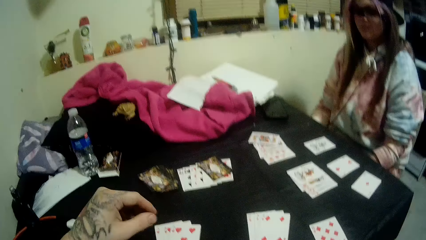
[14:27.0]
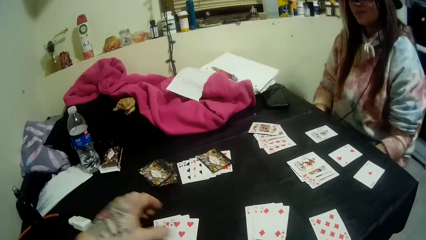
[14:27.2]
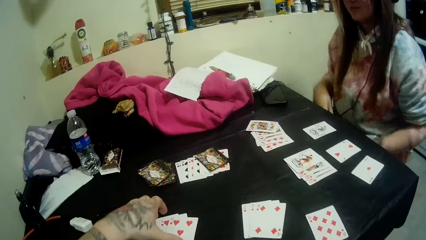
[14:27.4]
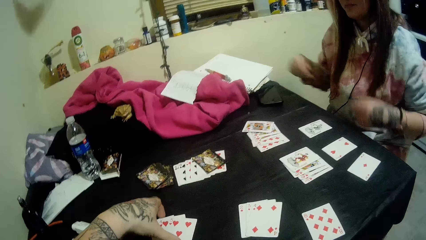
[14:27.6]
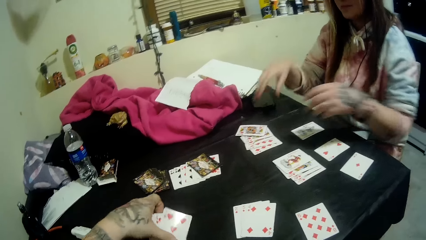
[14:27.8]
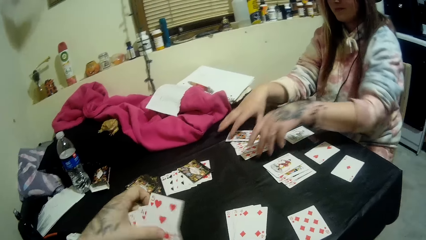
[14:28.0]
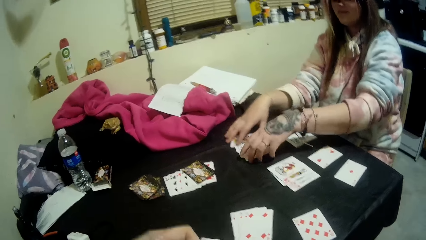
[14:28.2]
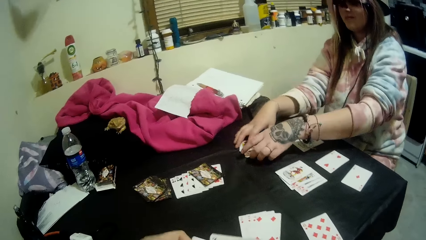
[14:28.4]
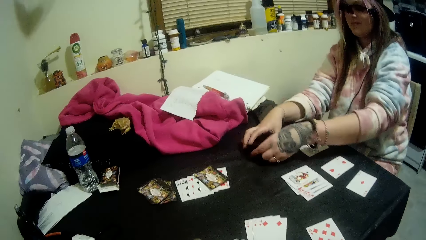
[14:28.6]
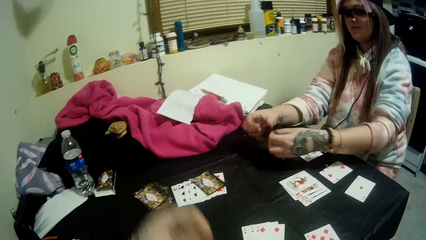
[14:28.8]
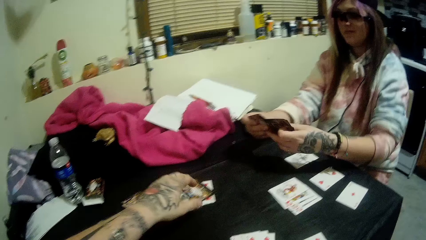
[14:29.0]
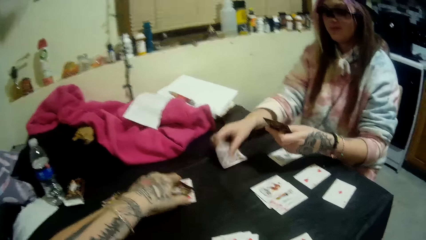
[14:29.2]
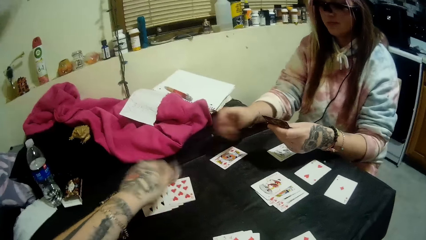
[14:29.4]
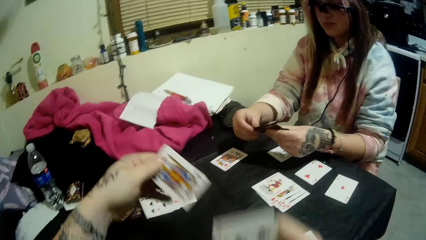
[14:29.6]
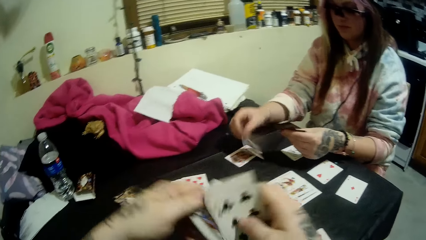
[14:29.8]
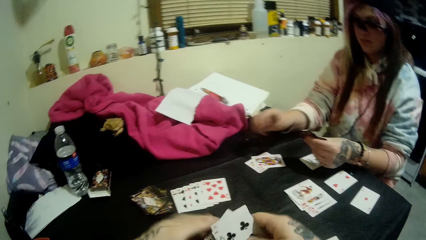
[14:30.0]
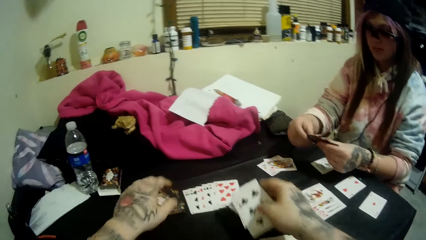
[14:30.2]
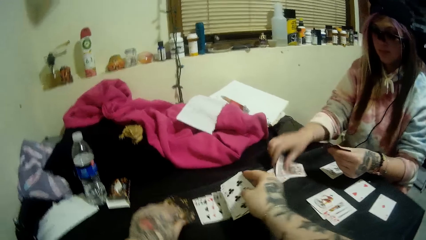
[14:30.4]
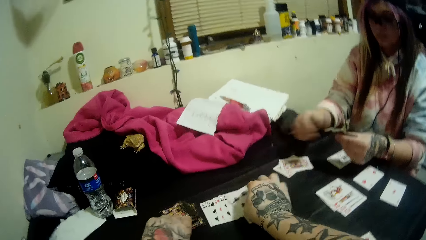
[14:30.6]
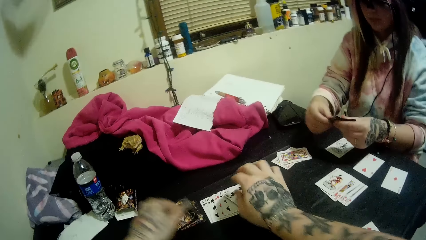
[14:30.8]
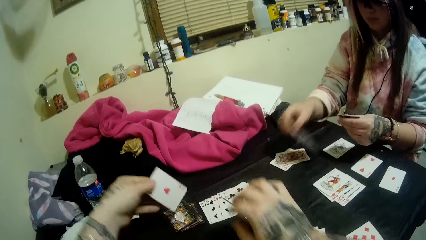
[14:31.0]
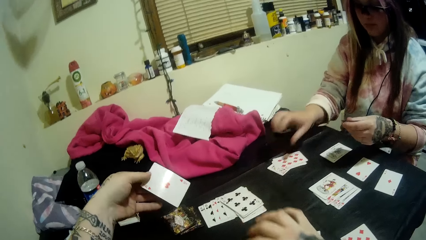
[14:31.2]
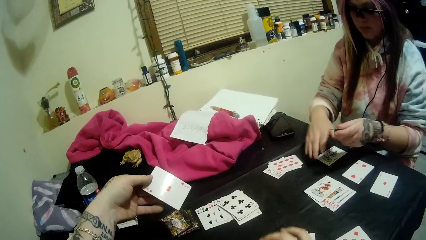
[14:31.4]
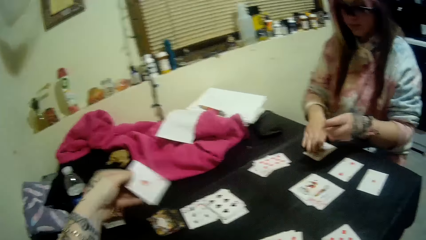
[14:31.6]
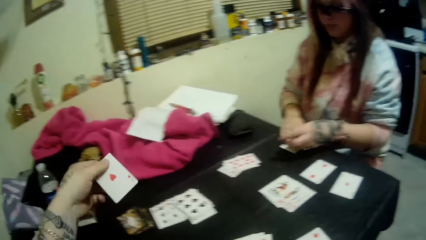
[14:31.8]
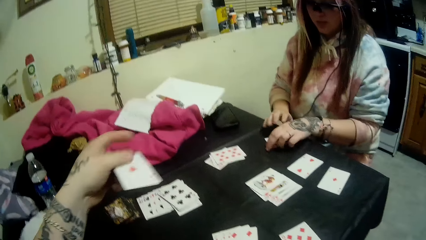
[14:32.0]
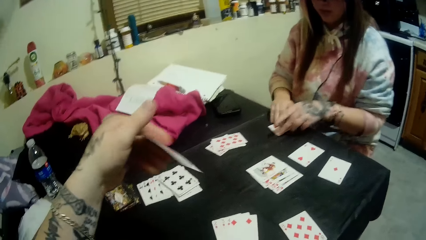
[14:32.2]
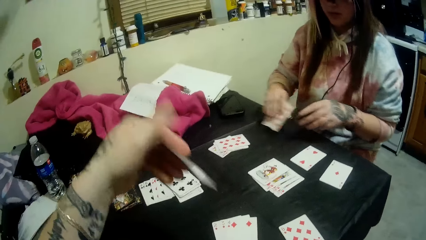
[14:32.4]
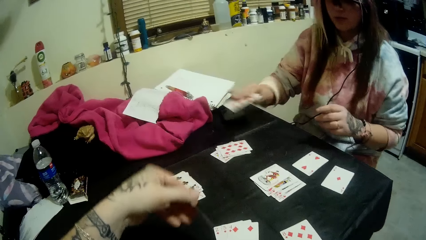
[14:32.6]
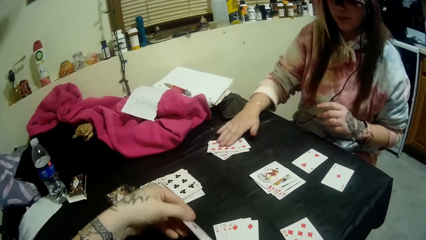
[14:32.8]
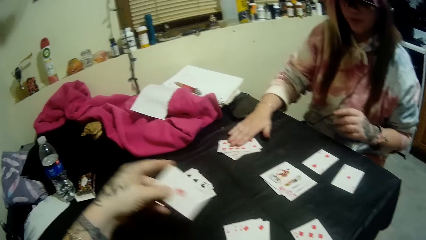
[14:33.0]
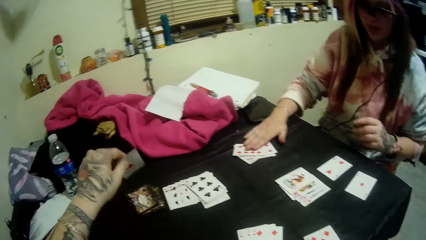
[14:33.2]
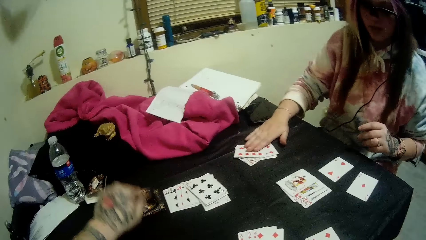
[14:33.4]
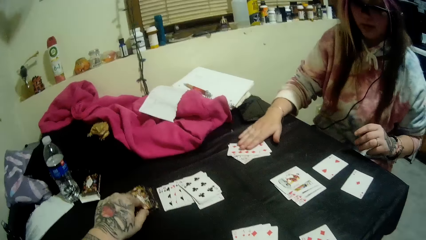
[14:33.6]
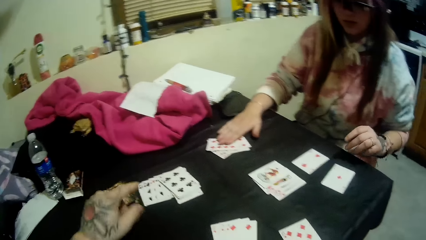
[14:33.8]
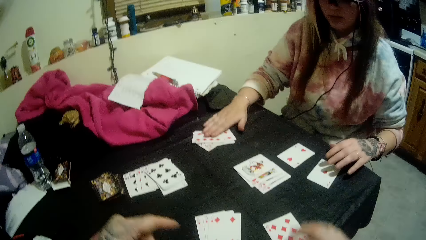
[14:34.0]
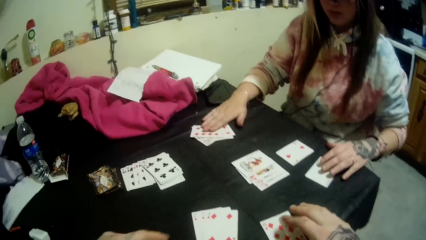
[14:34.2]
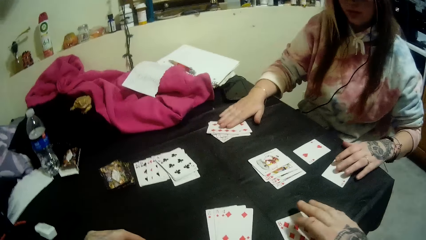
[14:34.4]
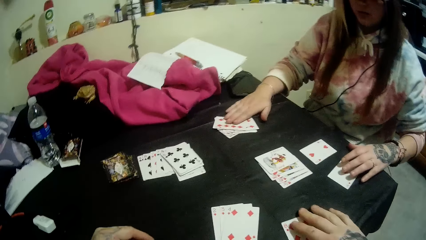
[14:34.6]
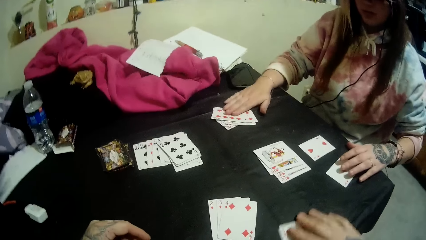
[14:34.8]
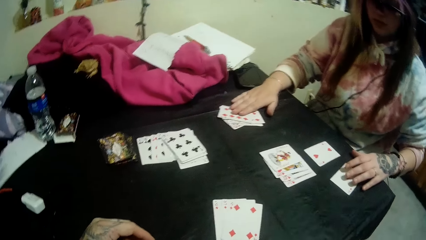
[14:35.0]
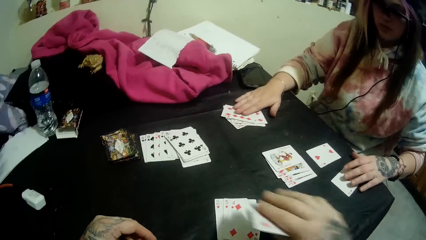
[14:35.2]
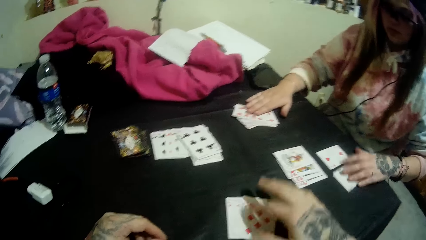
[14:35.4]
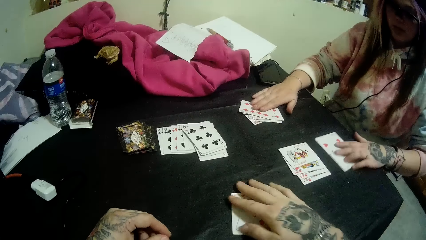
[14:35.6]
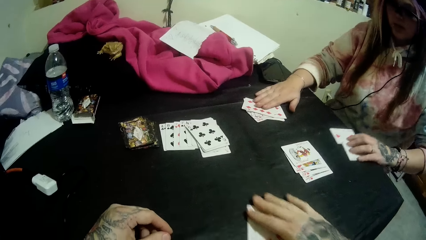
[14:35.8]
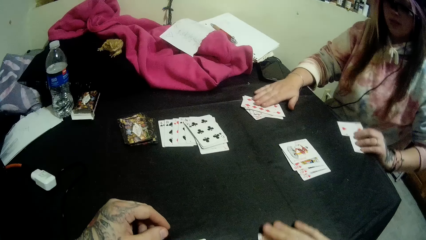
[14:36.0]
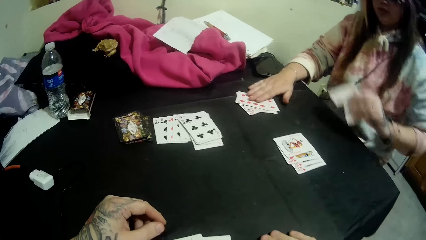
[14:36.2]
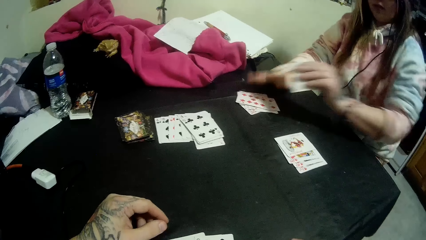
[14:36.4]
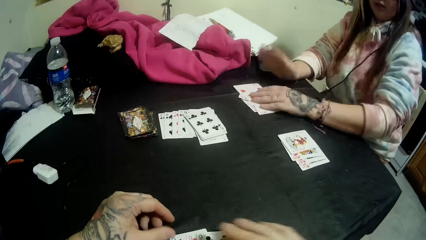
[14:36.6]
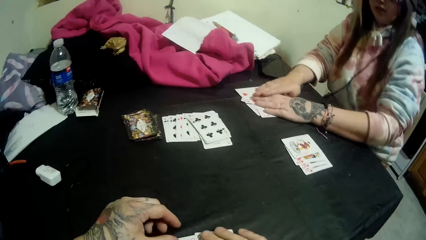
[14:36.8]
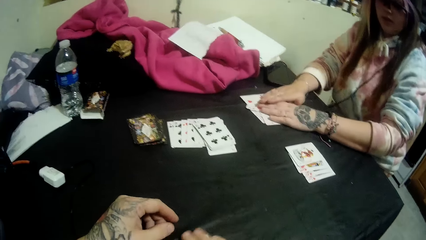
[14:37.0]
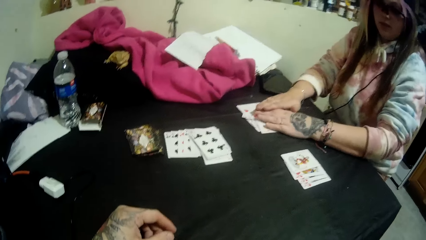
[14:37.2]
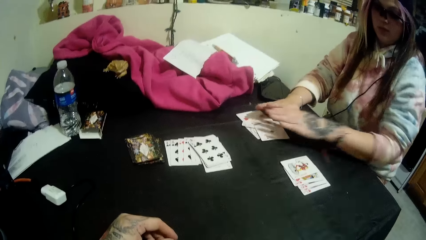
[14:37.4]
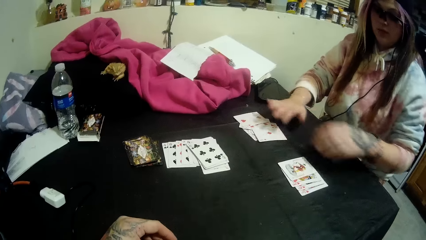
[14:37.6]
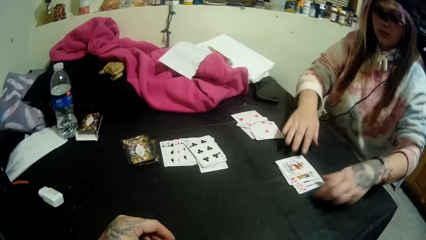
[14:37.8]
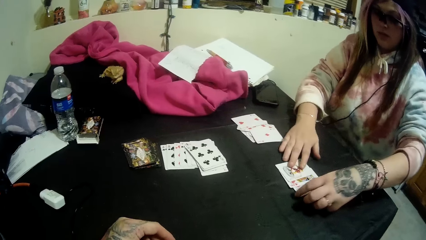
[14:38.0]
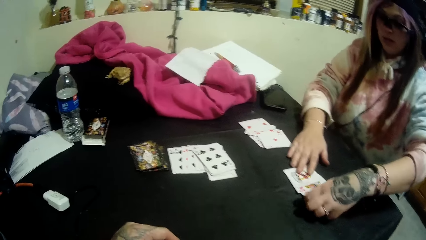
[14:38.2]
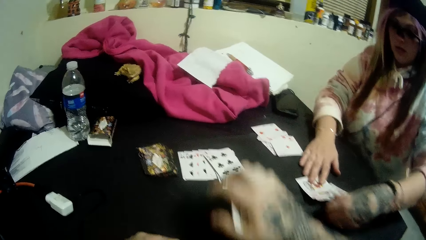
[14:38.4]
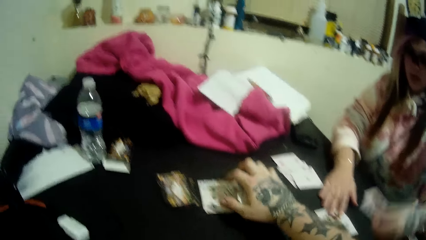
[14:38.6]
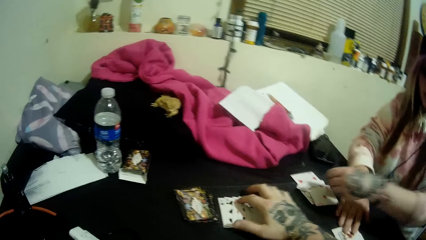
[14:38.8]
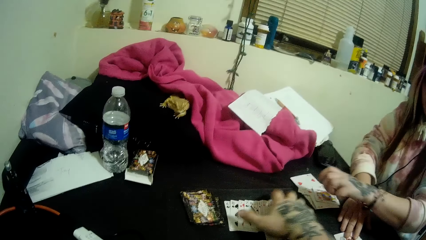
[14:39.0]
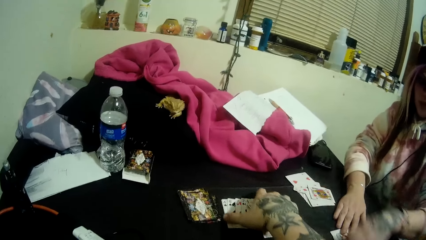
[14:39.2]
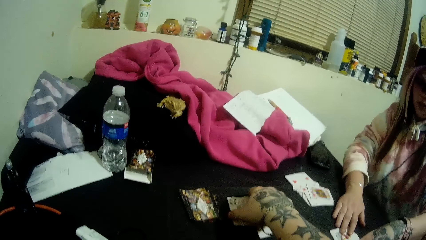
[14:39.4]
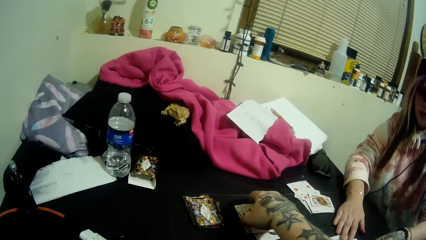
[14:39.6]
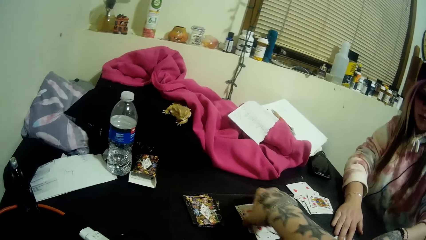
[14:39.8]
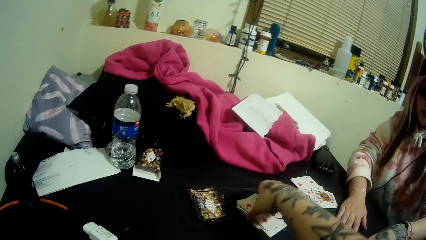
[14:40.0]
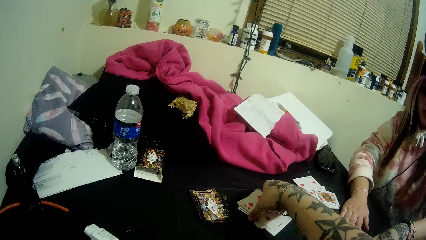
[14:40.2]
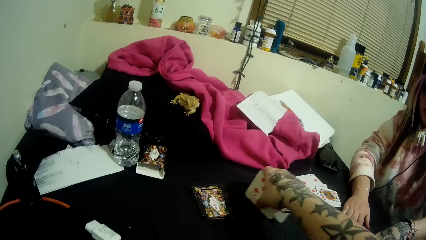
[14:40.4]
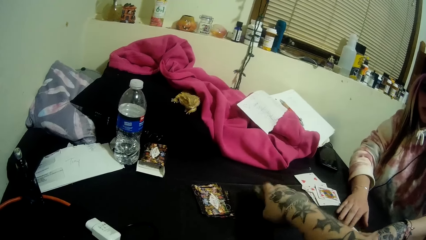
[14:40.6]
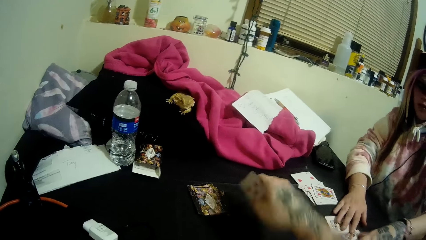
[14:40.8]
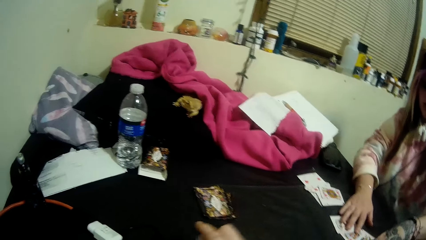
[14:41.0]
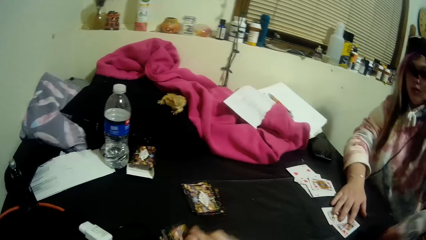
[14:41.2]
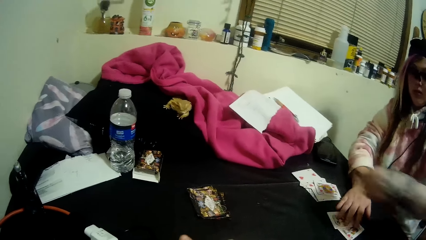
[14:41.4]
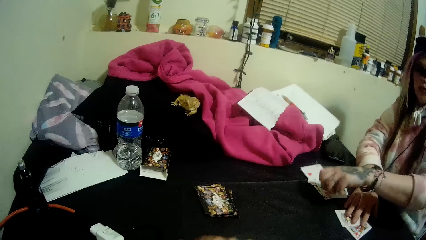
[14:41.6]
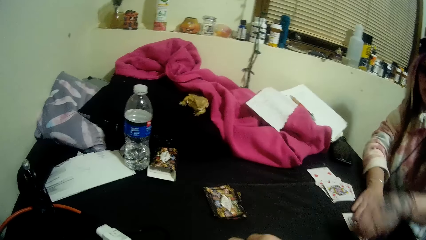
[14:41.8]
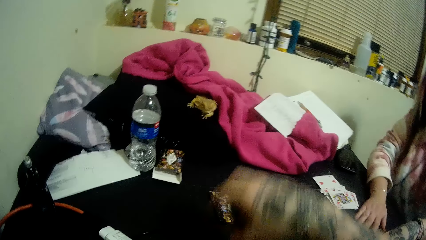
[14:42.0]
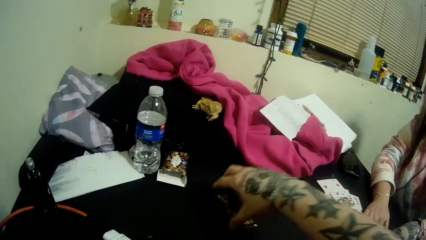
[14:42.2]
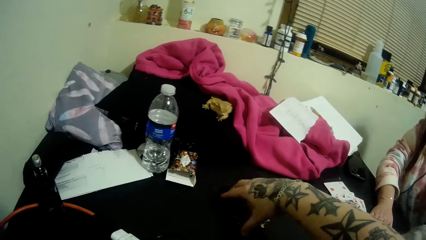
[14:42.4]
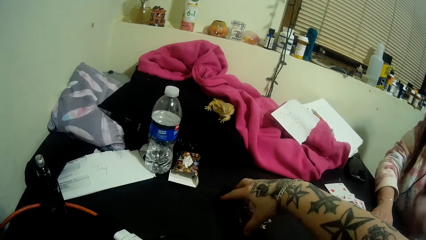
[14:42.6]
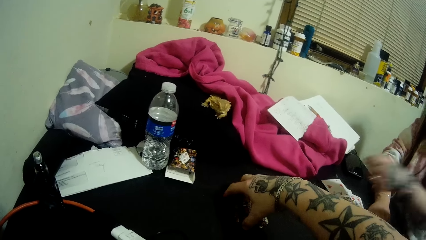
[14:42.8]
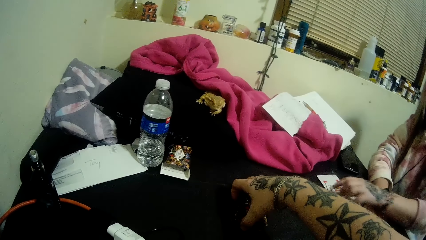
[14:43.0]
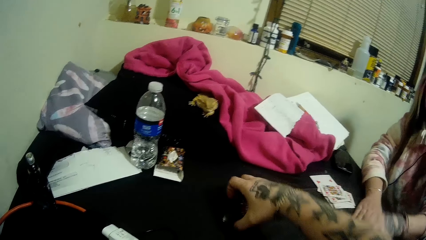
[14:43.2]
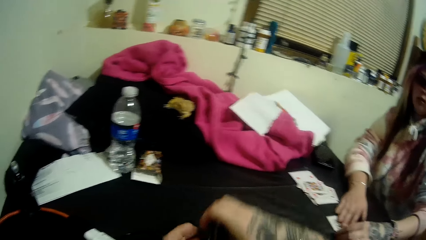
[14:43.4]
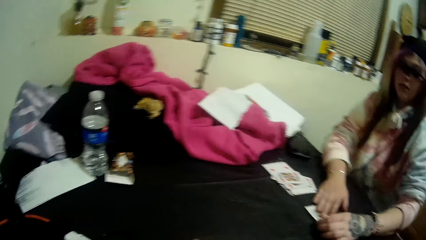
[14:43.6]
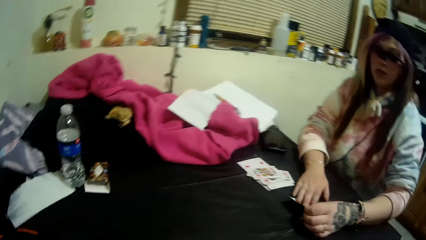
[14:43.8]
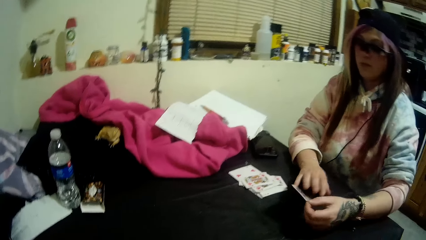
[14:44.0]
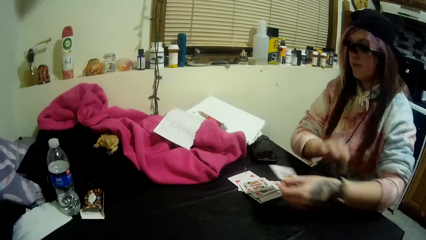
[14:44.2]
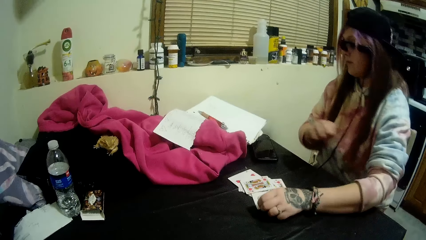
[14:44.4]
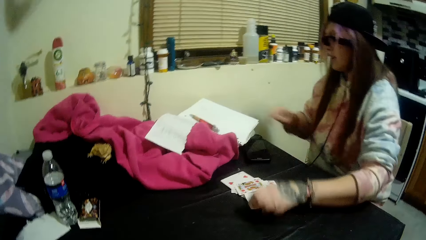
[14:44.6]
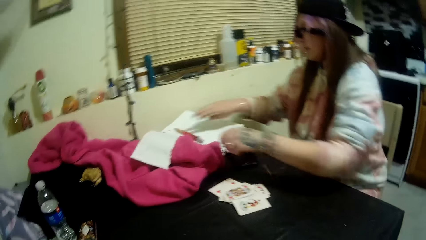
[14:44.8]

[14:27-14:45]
The camera wearer picks some cards from the table with his left hand. A woman picks some cards on the table with her hands. The camera wearer picks a card from the cards beside the stack of cards with his left hand. The woman puts the cards on her left hand on the table one by one. The camera wearer drops the cards in his right hand on the cards beside the stack of cards. He picks a card from the stack of cards with his left hand. He shows the woman the card. The woman picks a card on the table with her right hand. She puts the card in her hand on the cards on the table. The camera wearer puts the card on his left hand on the cards on the table. He picks the cards on the table with his right hand. He gathers some of the cards on the table with his right hand. The woman gathers cards on the table with her hands. She picks the card from the table with her left hand. She puts the cards on the cards on the left side of the table. She counts the cards on the table. The camera wearer picks the cards on the table. He transfers the cards to the left hand. He picks the stack of cards on the table with his right hand.
